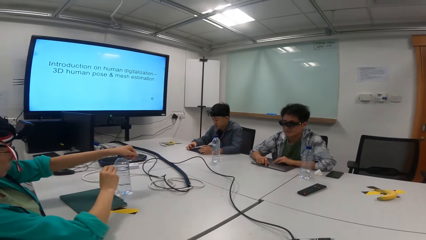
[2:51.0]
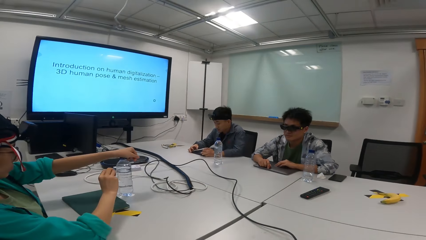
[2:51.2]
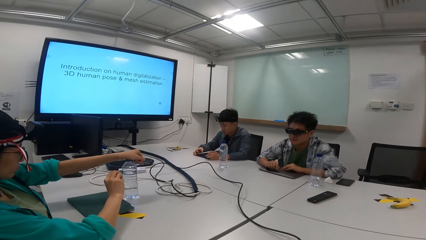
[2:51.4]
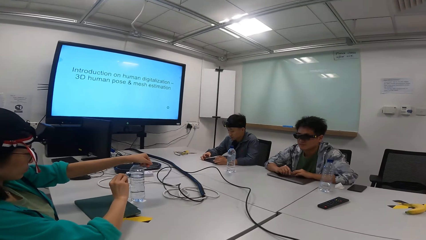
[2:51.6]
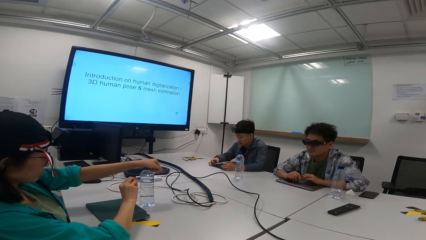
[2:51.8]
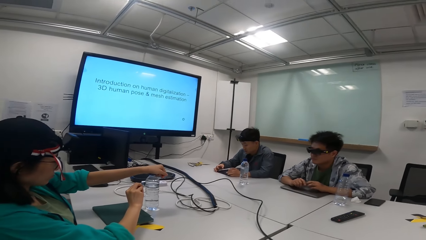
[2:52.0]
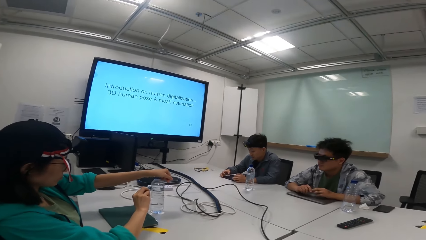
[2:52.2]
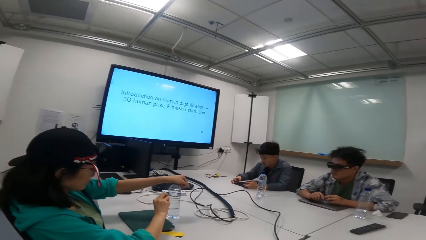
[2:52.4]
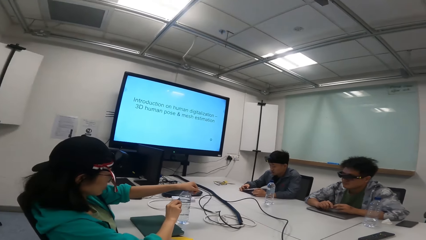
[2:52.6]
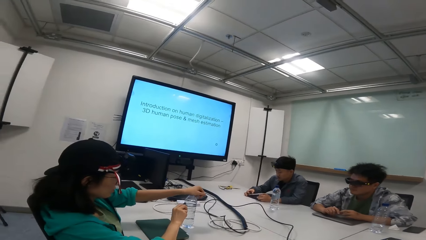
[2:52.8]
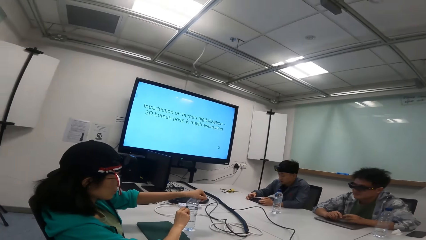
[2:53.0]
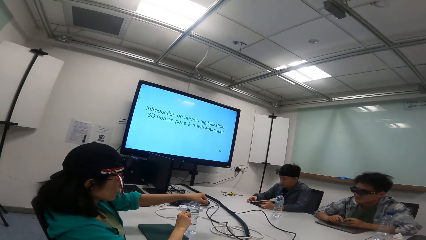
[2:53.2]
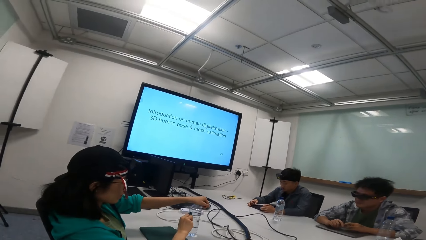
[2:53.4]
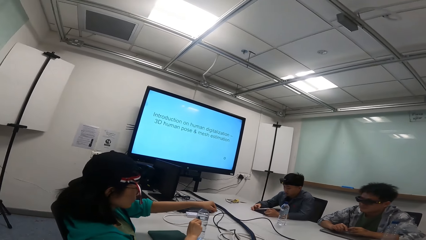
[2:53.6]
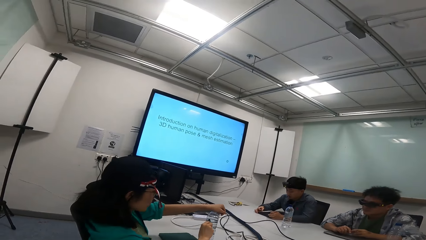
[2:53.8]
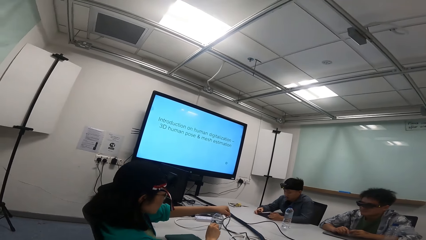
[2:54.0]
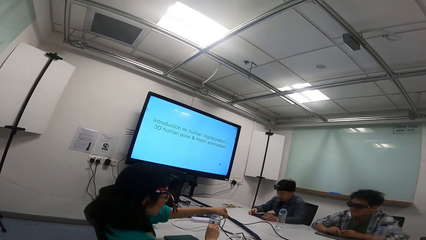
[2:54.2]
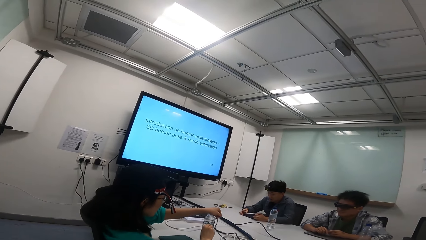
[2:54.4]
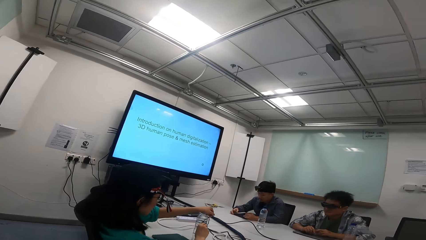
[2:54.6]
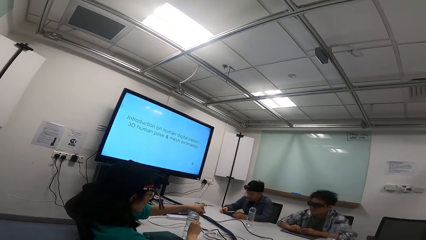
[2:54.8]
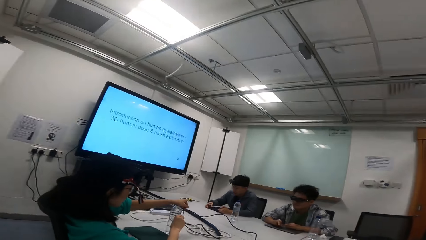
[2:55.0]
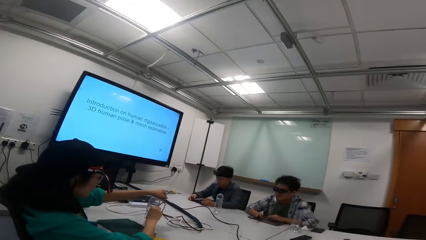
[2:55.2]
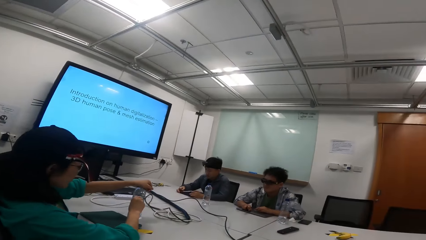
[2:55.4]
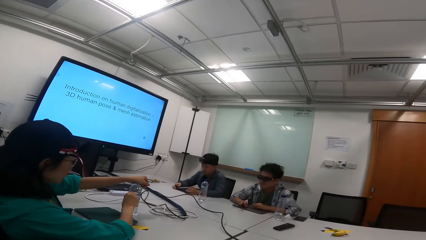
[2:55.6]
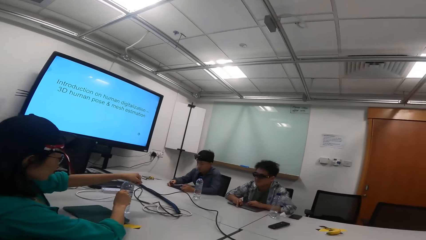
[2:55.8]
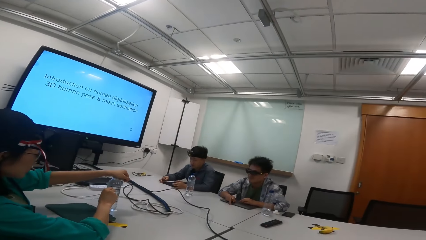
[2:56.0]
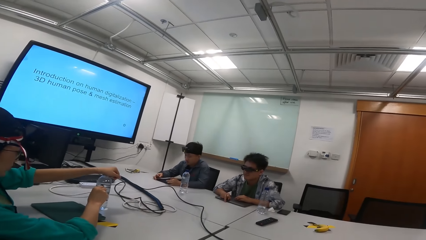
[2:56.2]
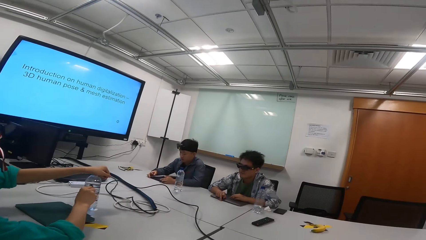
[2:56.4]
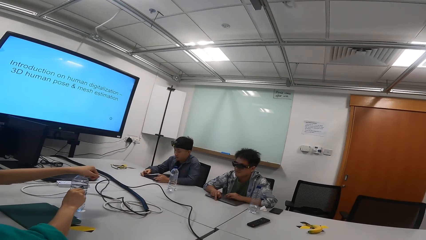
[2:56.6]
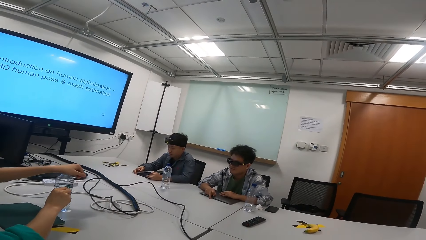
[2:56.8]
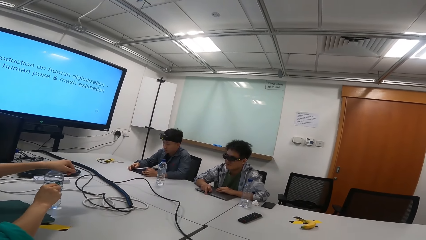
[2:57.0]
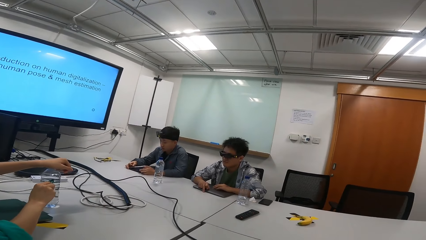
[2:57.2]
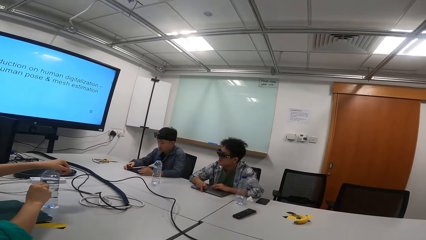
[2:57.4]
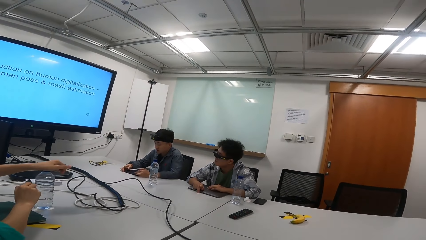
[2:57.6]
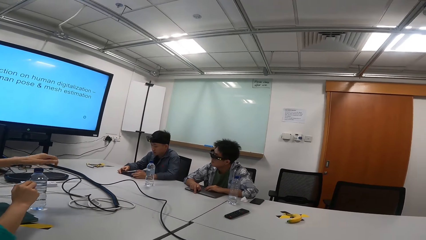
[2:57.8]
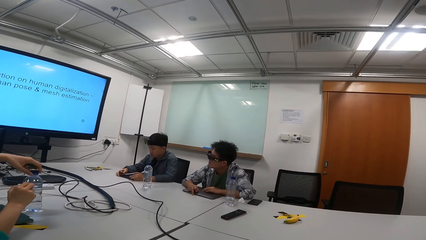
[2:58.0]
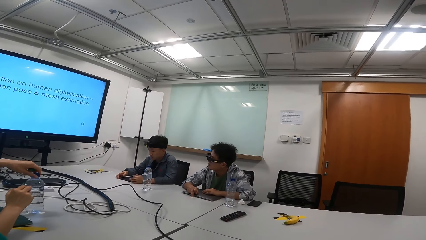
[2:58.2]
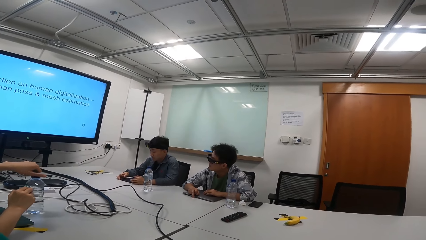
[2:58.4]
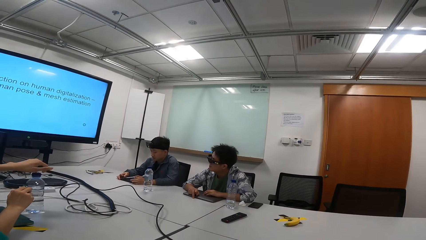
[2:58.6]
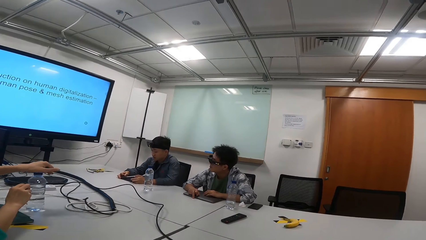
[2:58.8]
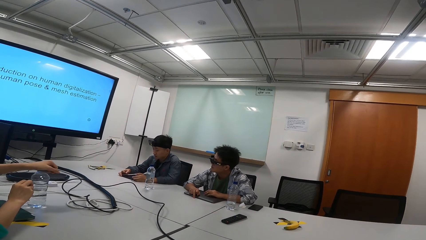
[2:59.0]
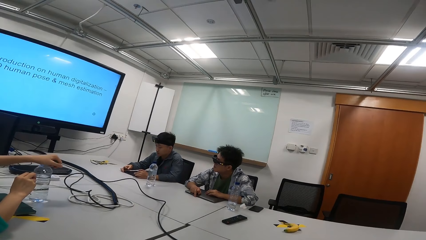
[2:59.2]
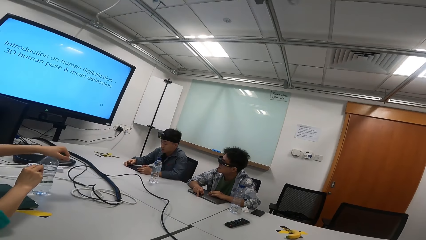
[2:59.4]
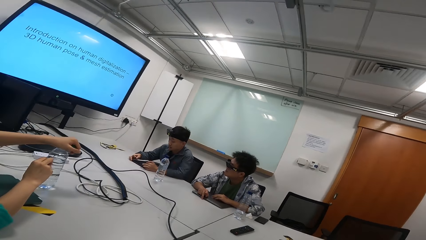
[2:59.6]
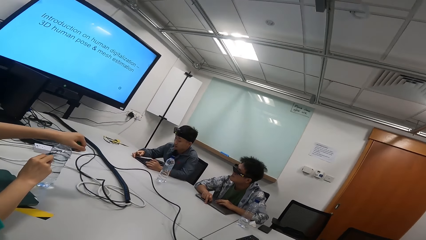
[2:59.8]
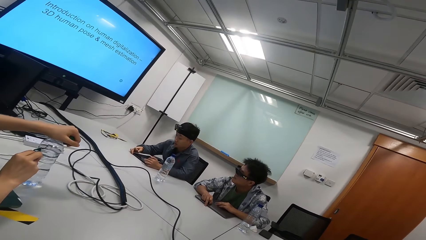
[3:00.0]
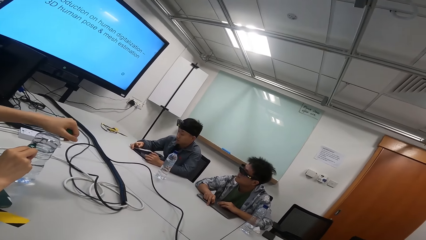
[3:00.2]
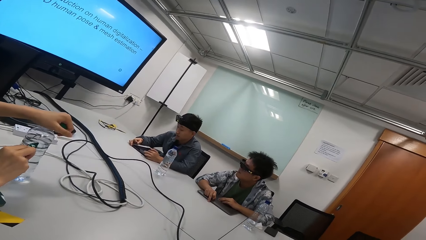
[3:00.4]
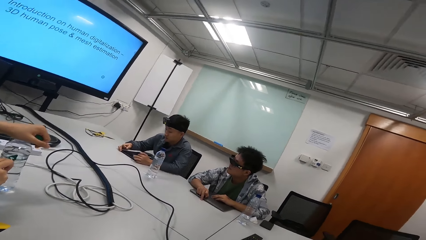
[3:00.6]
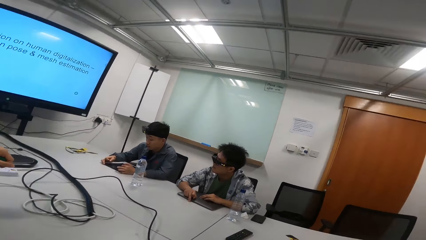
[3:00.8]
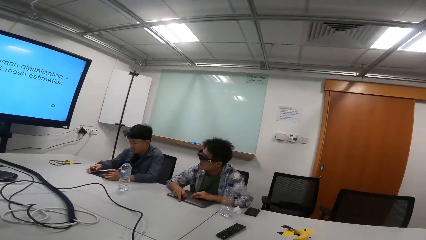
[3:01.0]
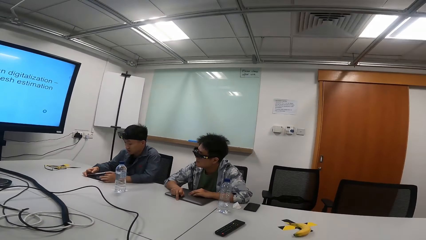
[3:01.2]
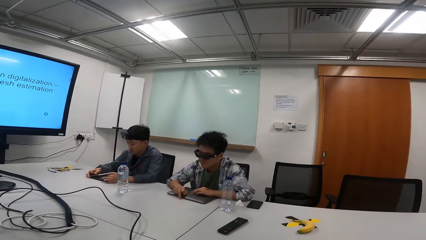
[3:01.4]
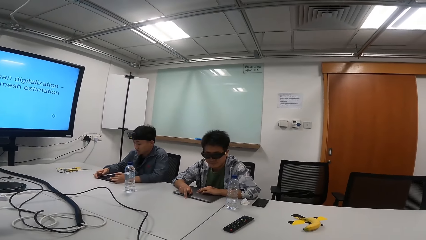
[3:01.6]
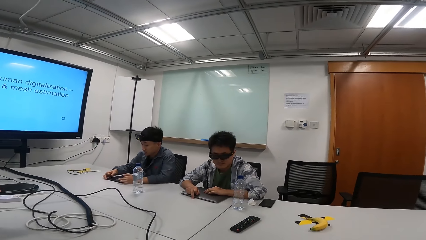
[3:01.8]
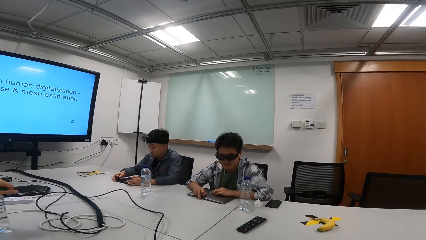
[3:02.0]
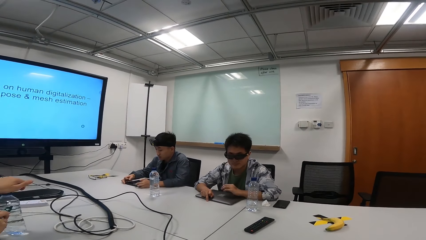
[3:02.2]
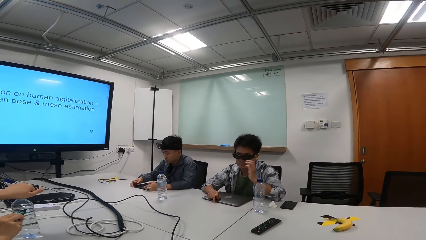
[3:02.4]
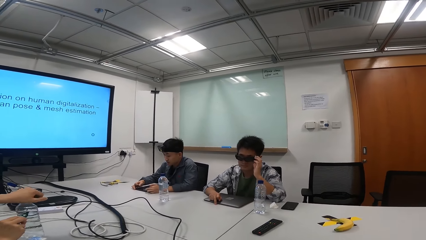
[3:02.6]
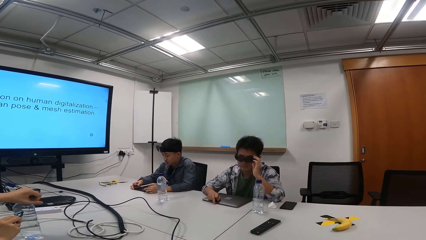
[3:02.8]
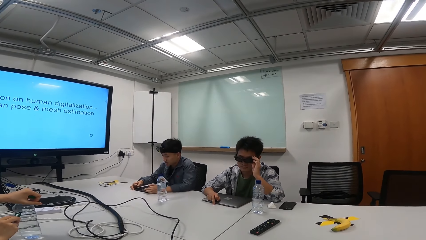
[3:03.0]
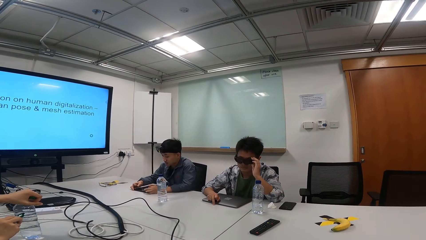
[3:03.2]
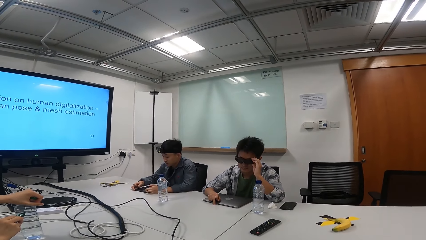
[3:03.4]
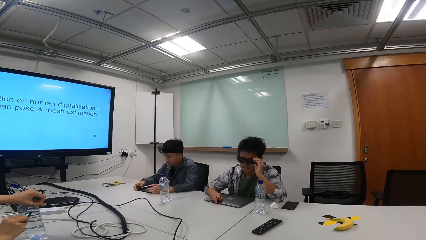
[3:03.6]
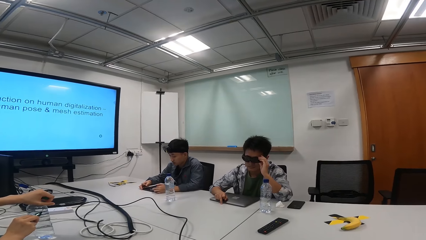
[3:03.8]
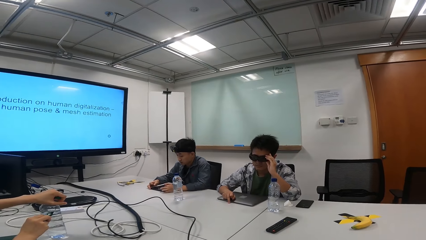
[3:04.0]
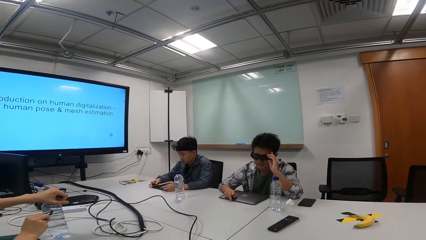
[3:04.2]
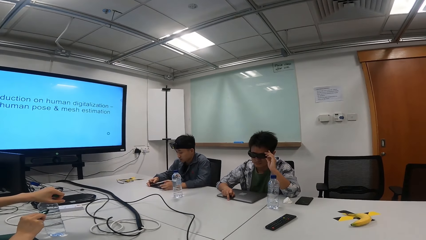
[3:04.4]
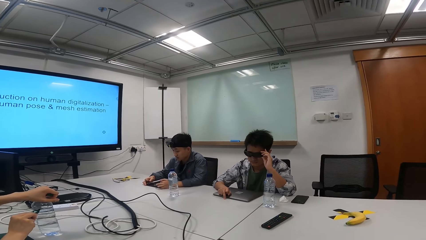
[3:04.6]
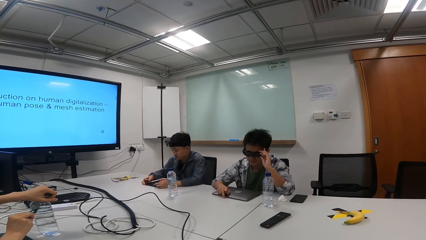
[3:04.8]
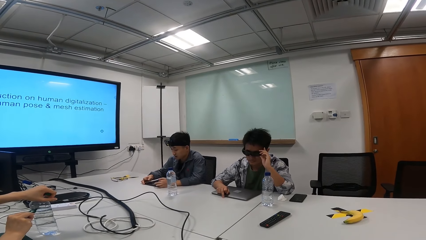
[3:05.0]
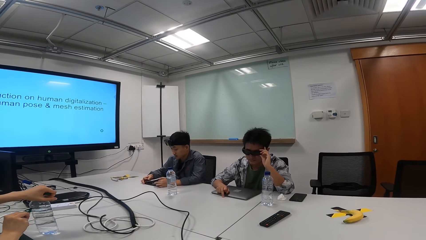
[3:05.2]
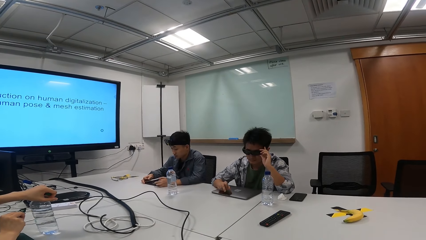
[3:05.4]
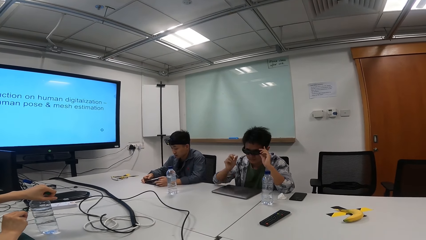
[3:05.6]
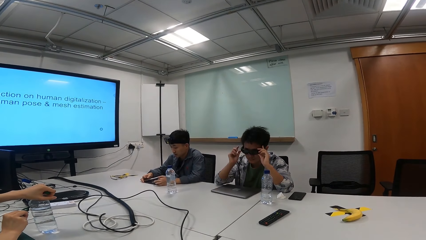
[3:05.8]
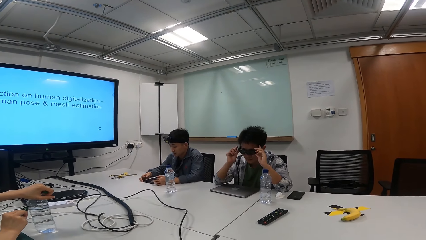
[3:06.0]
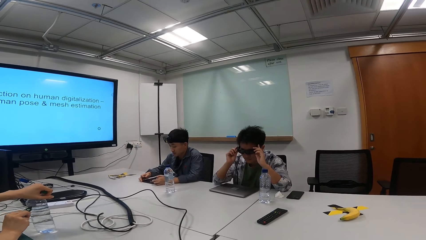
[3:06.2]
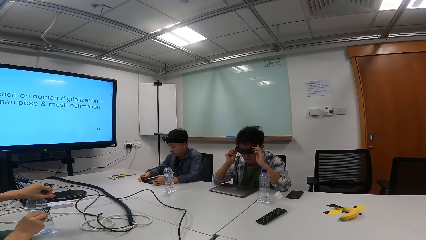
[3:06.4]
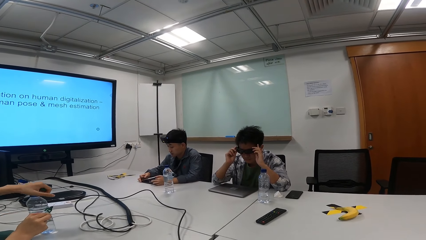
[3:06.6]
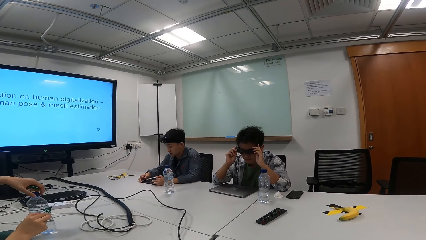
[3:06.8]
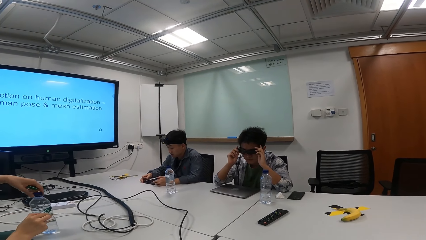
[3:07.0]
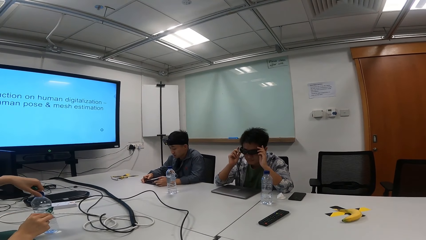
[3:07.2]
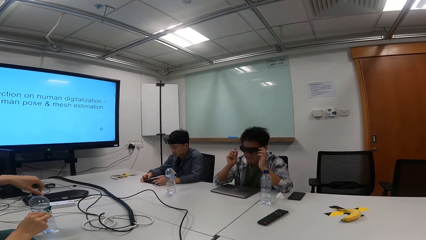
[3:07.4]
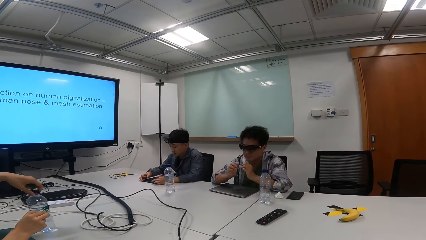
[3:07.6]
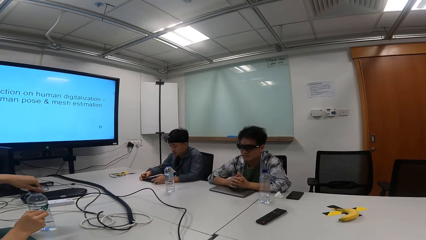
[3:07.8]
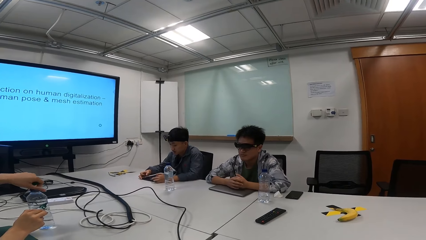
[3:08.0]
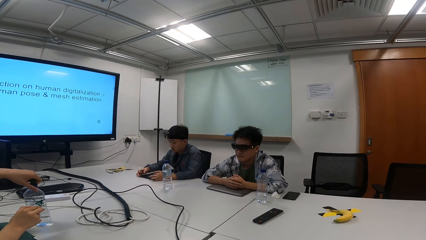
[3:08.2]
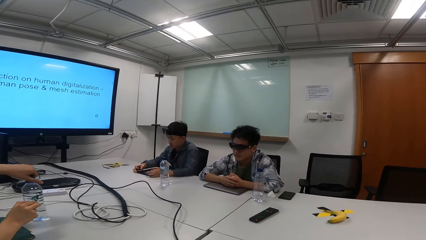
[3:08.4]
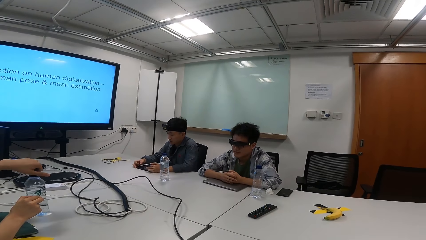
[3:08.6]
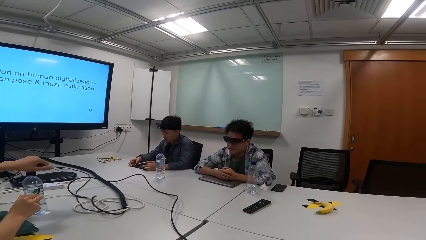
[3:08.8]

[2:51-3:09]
A person touches the water bottle. The person rotates the bottle. A man adjusts the specs. The man touches the glasses. The person rotates the bottle.
